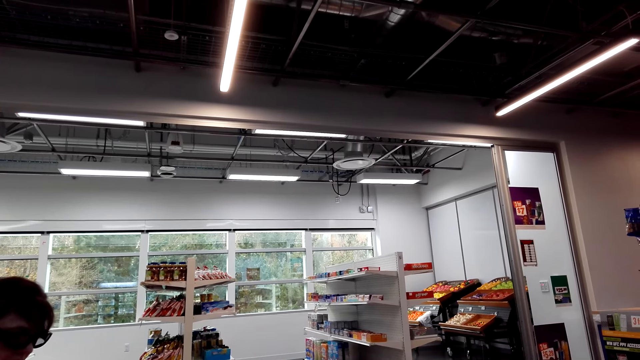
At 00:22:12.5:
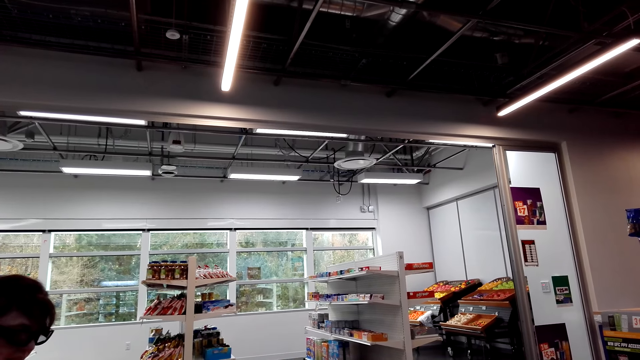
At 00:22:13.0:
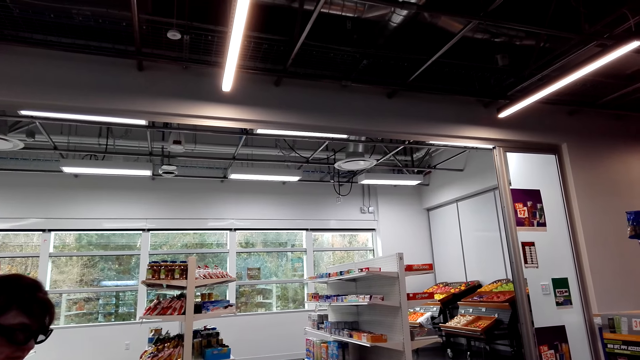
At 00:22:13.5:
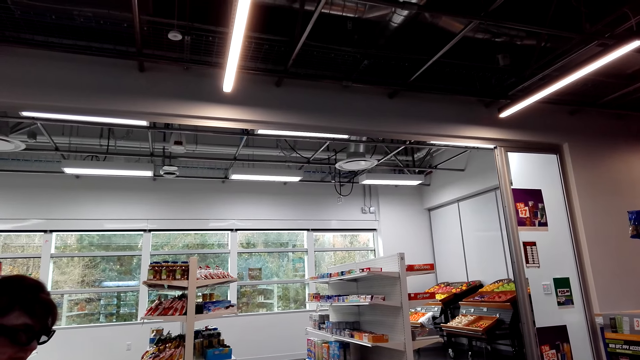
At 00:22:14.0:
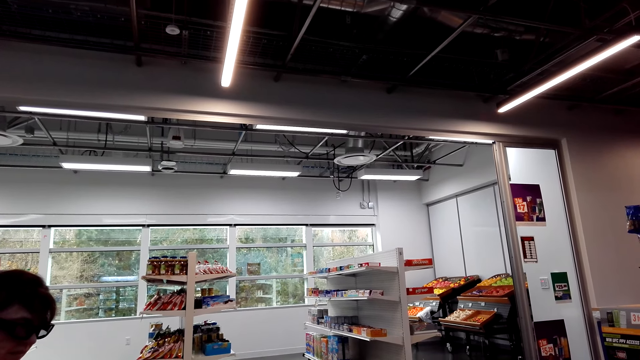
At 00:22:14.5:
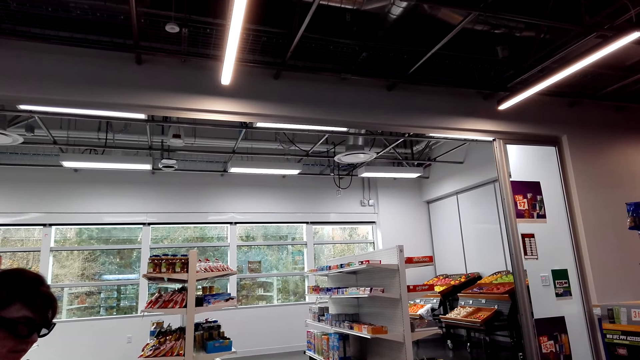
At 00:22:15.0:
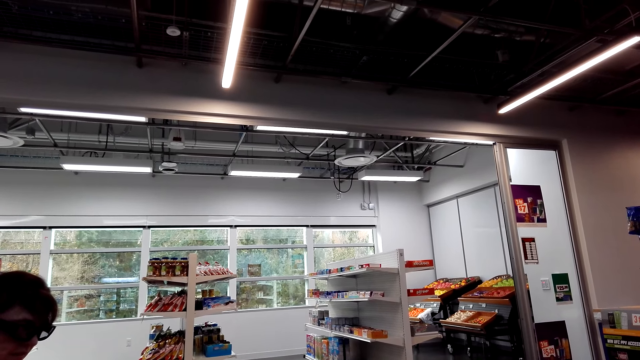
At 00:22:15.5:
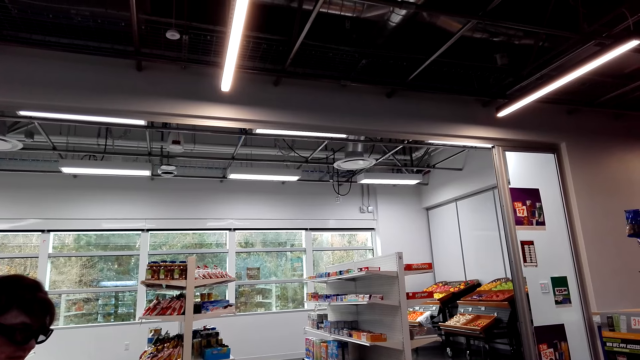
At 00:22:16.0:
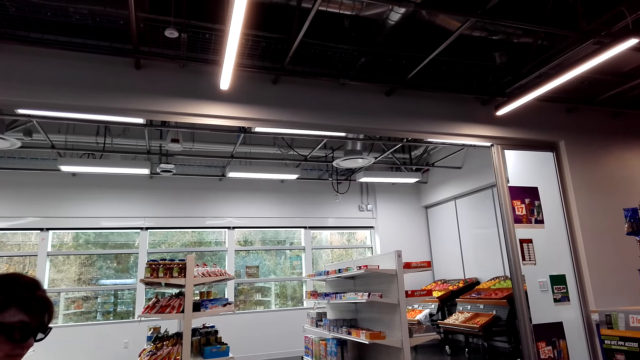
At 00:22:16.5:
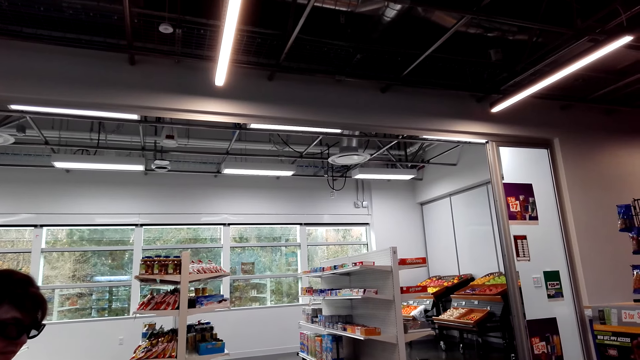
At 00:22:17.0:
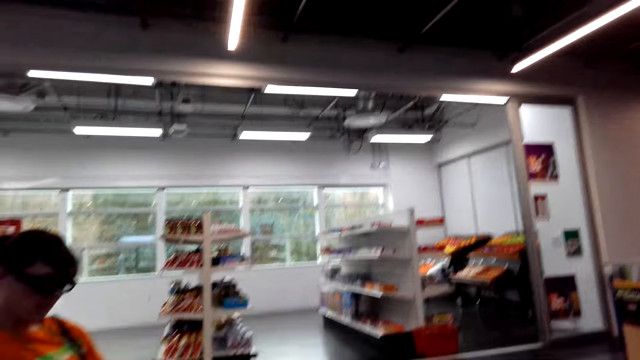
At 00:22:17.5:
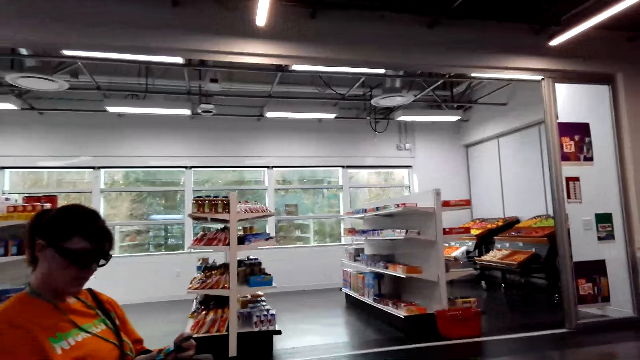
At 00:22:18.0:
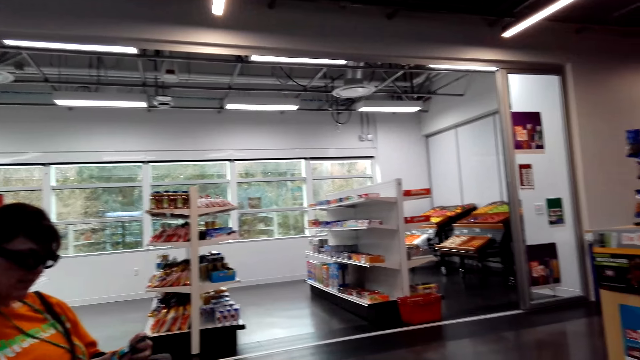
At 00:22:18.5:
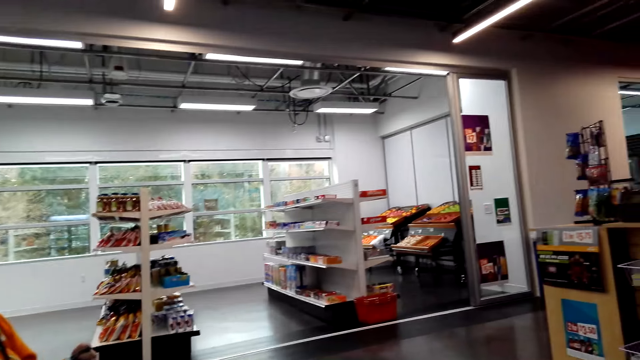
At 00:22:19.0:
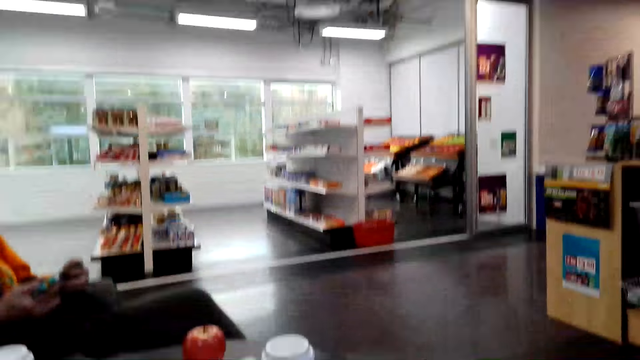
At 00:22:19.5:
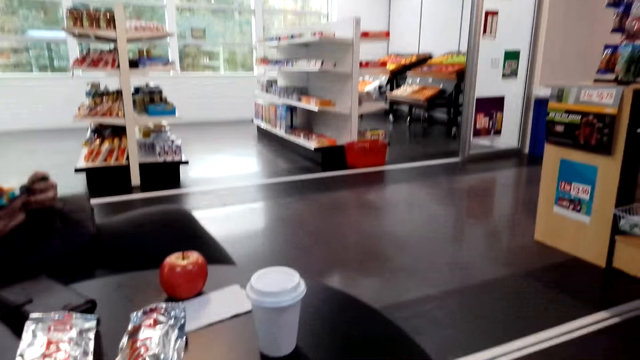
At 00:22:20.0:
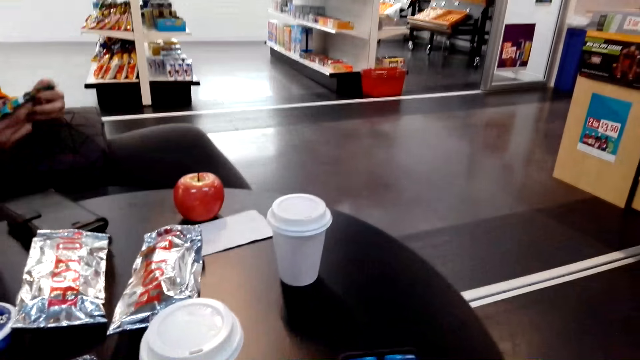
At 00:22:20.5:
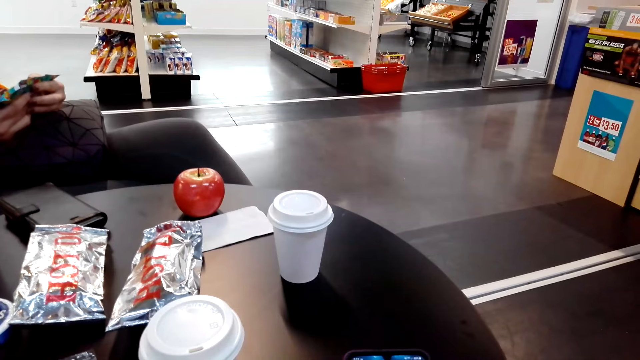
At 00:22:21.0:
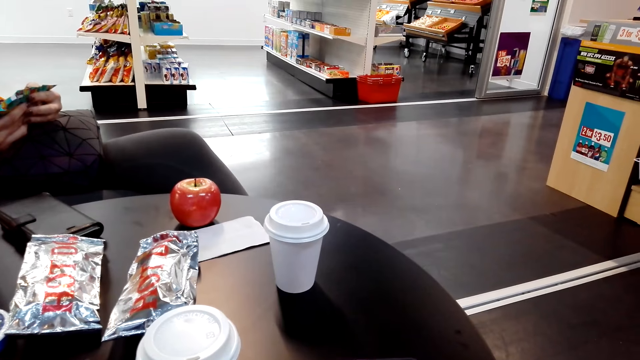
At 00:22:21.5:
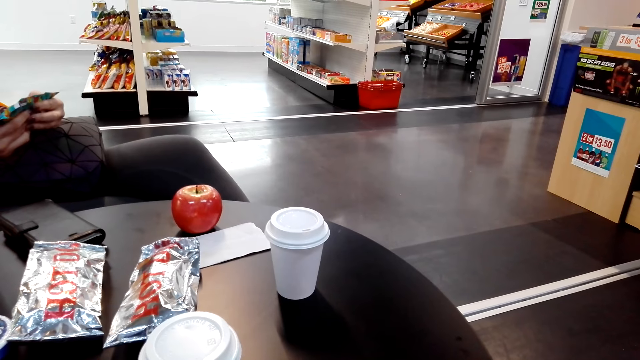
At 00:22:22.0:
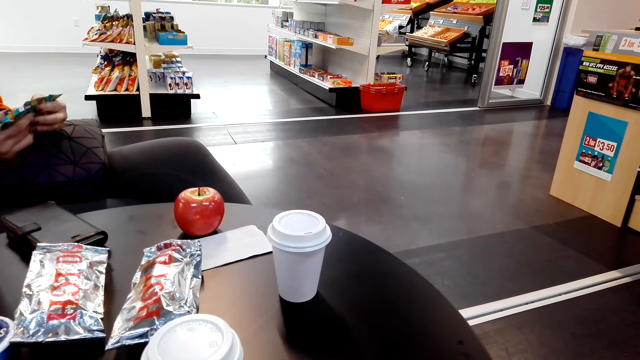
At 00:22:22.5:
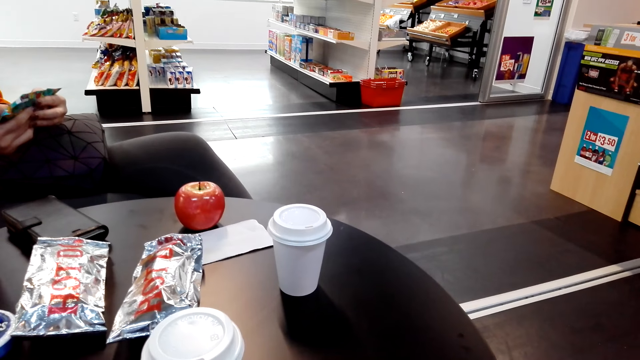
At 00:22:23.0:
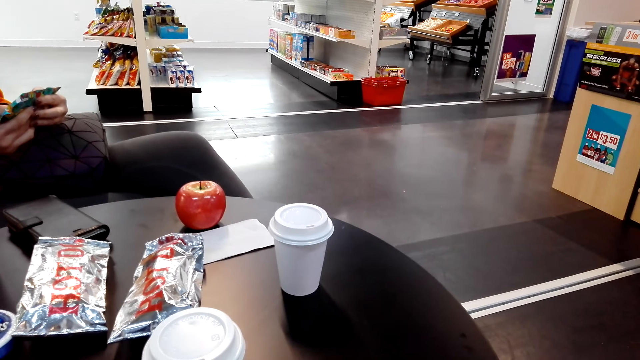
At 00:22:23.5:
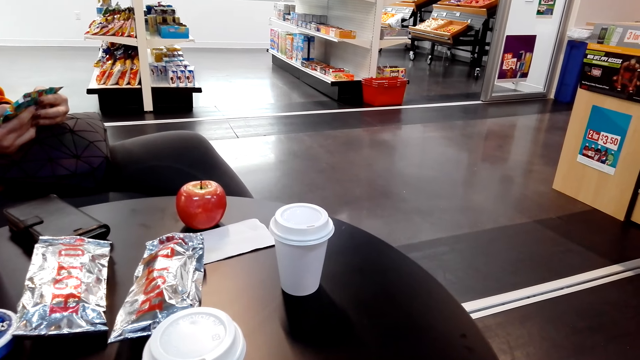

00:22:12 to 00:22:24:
A person stares at a package.

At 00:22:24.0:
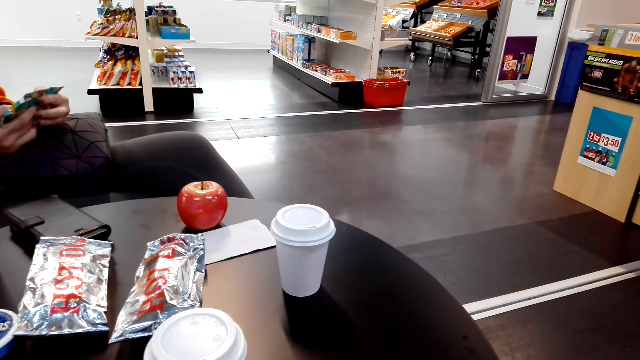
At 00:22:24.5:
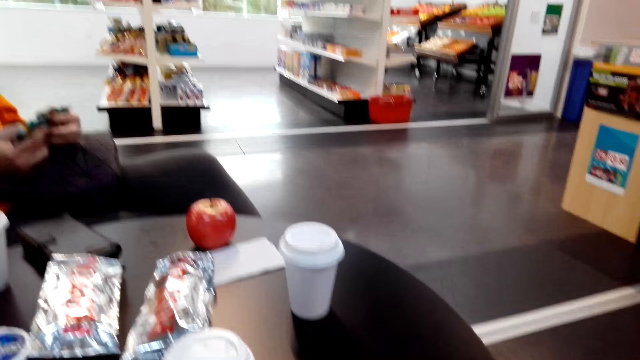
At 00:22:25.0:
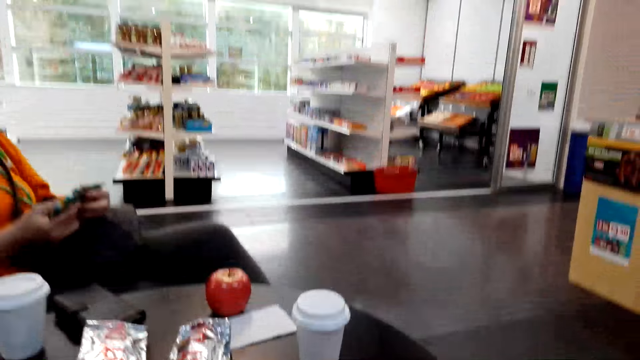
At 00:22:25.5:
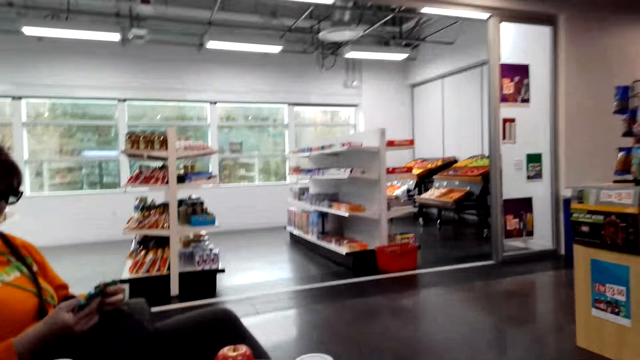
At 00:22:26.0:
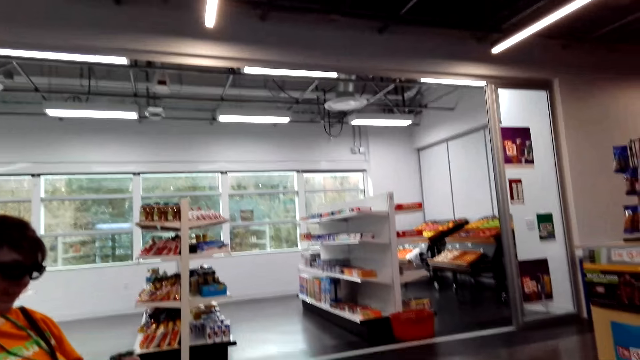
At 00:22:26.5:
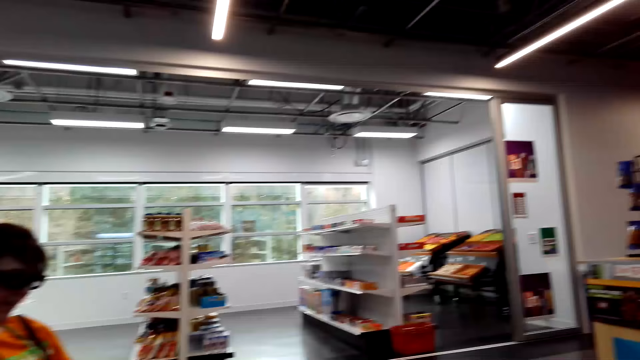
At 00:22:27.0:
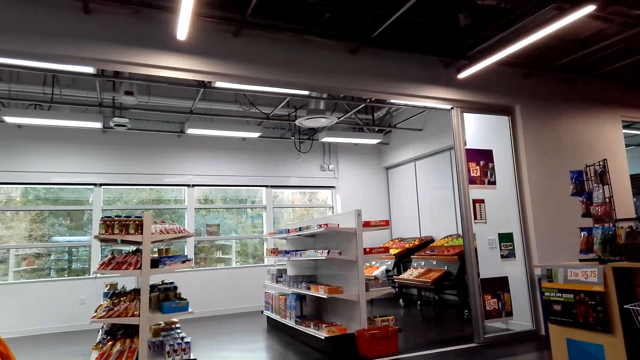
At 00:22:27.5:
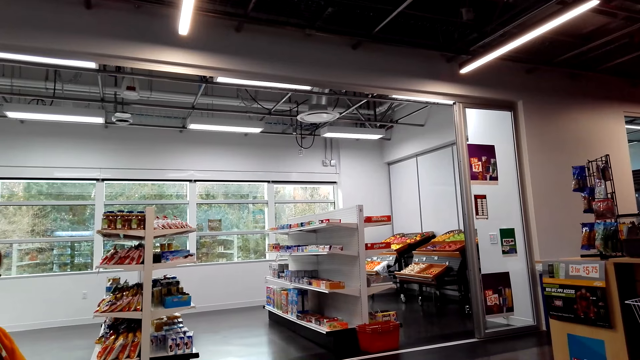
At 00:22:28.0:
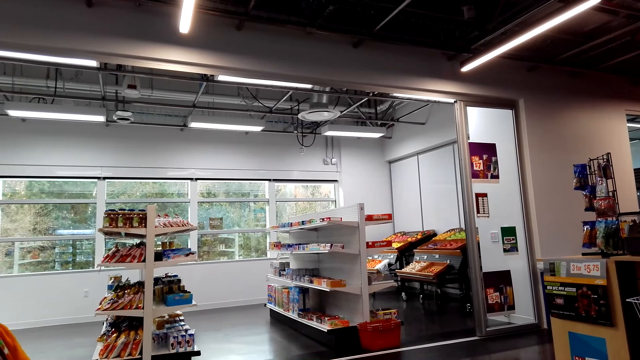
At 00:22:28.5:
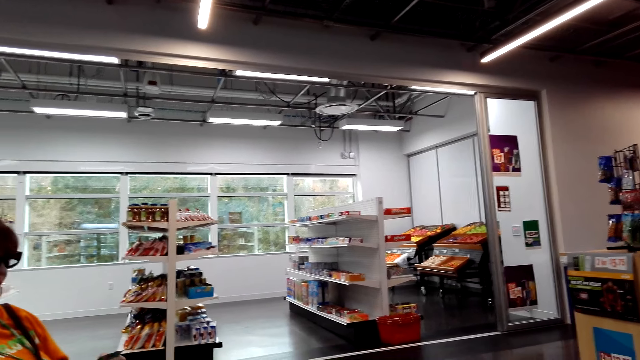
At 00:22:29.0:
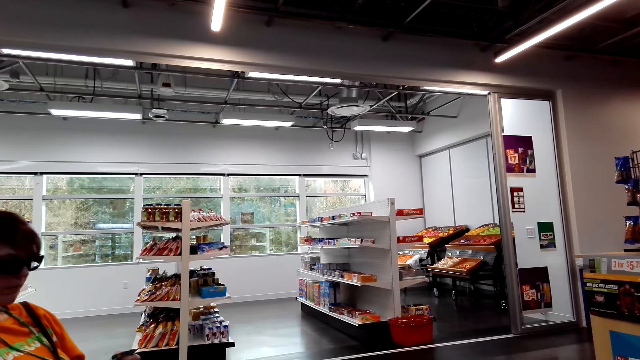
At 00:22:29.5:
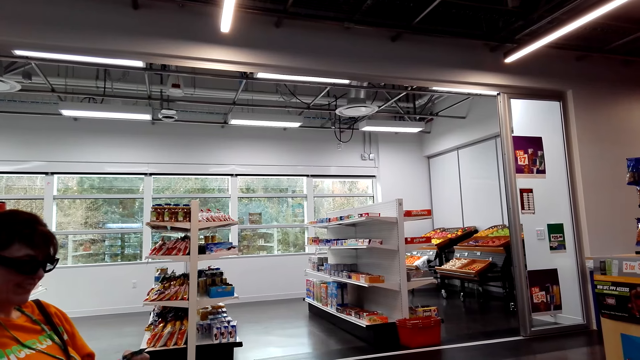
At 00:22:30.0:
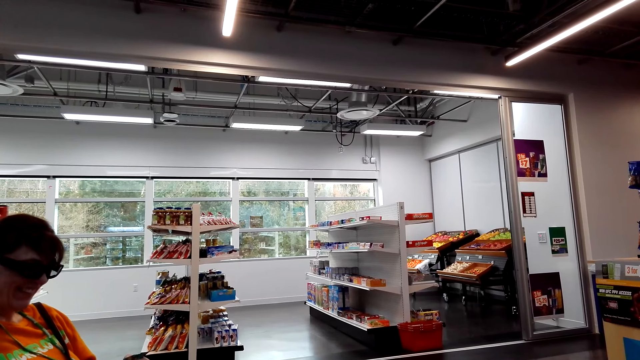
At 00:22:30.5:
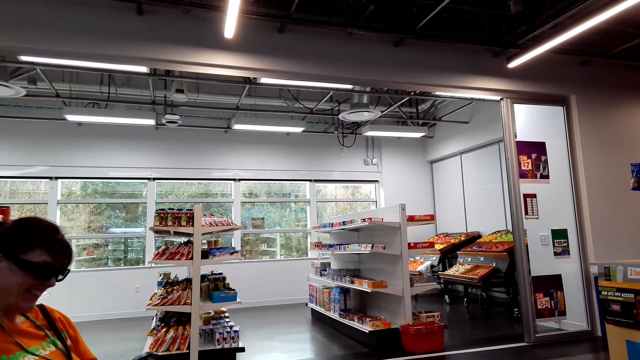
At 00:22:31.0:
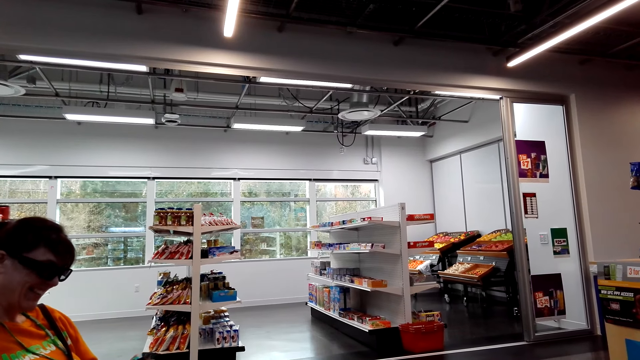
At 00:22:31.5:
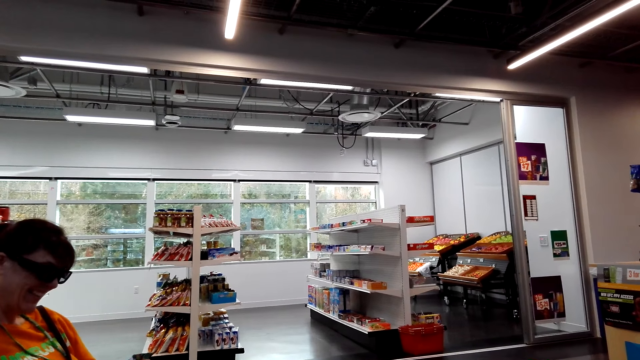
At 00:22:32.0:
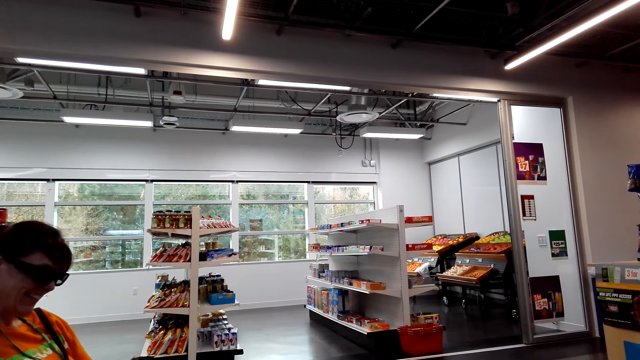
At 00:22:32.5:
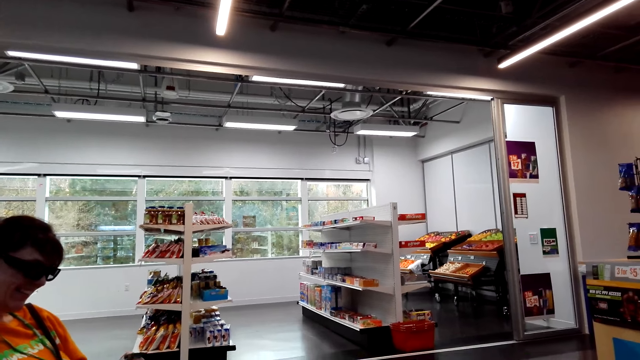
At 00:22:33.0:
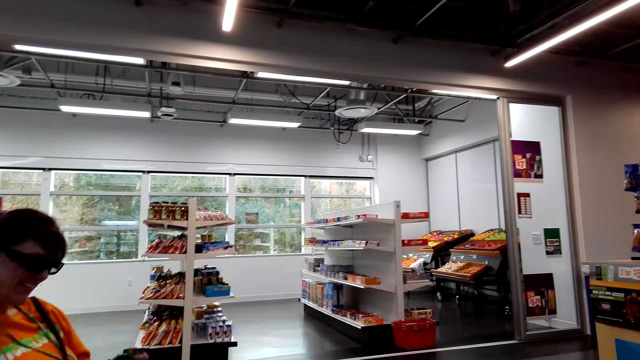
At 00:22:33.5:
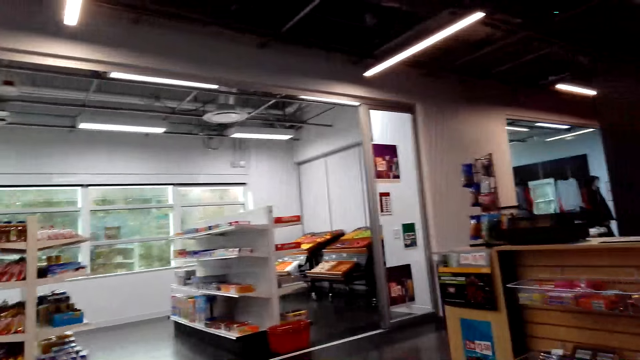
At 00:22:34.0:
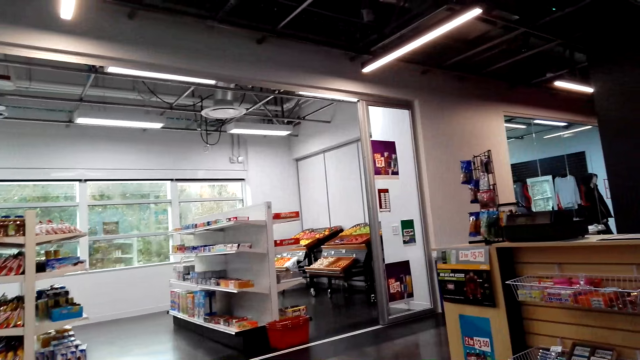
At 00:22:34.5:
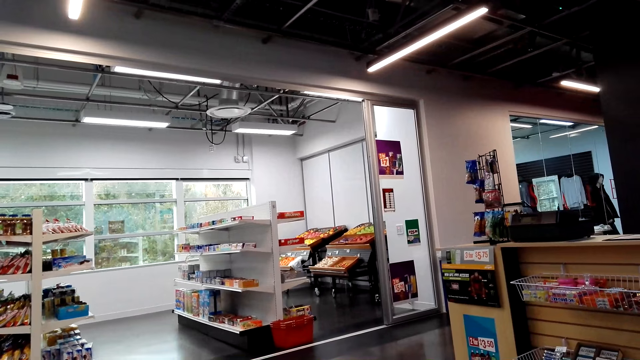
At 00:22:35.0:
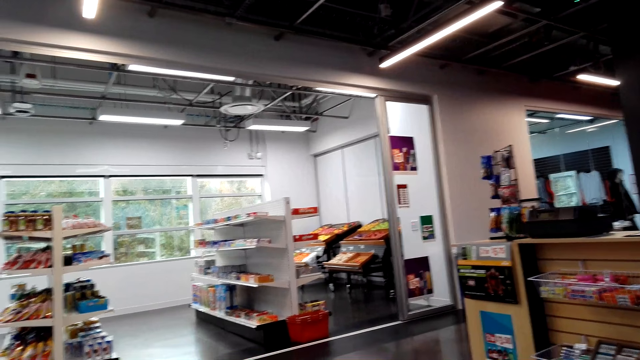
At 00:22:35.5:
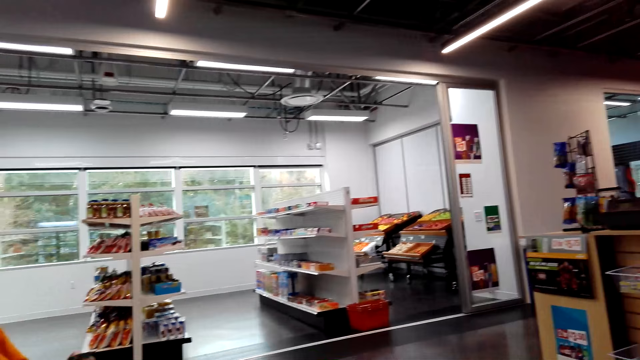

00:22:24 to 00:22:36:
A person interacts with the camera wearer. The person laughs. The camera wearer looks around.
